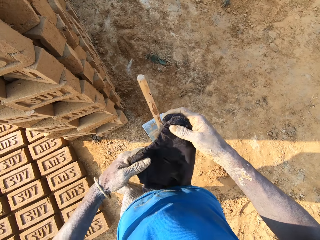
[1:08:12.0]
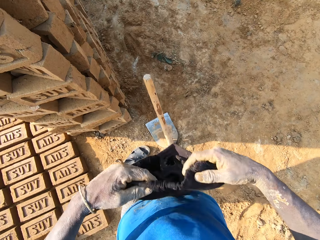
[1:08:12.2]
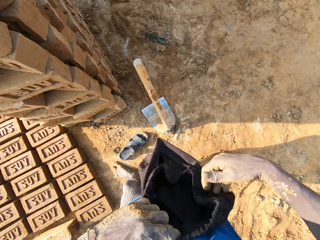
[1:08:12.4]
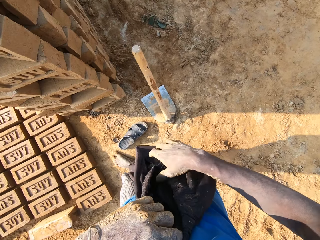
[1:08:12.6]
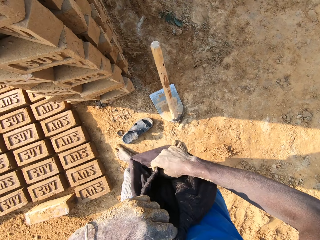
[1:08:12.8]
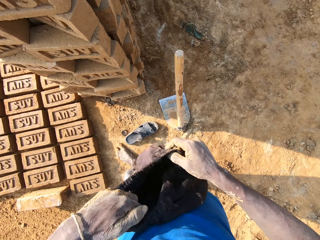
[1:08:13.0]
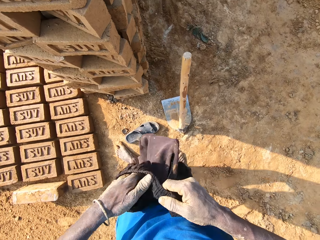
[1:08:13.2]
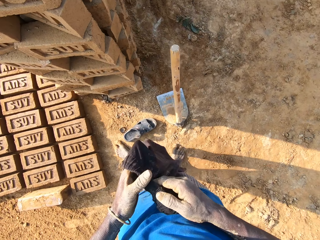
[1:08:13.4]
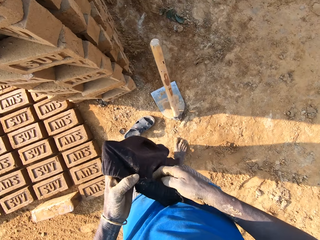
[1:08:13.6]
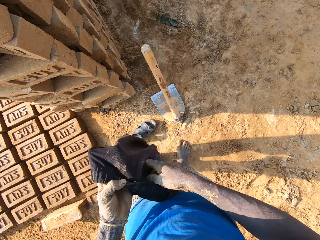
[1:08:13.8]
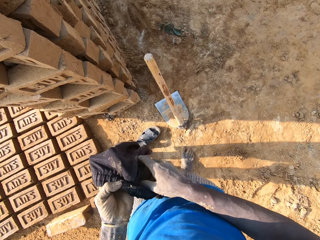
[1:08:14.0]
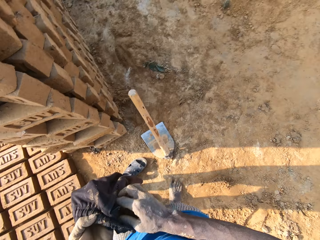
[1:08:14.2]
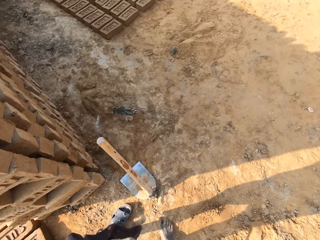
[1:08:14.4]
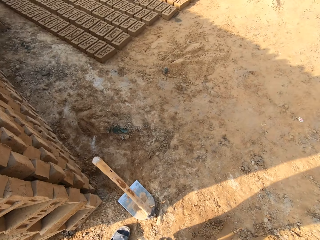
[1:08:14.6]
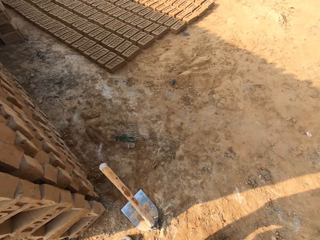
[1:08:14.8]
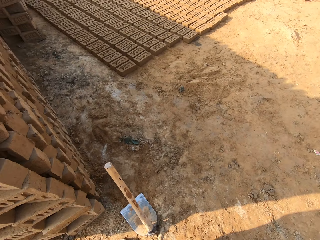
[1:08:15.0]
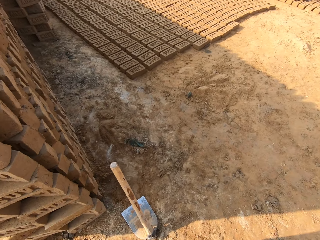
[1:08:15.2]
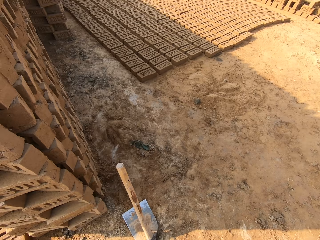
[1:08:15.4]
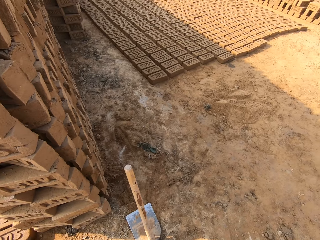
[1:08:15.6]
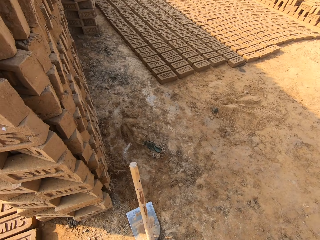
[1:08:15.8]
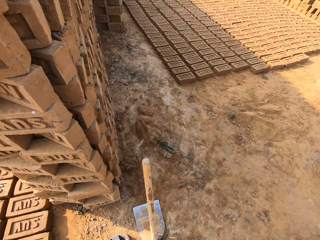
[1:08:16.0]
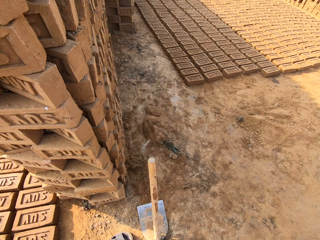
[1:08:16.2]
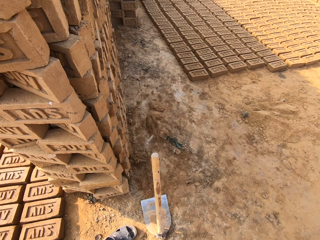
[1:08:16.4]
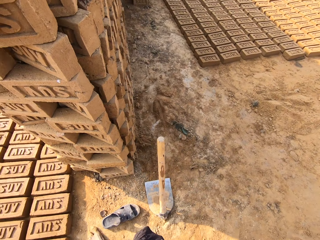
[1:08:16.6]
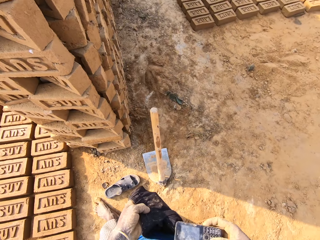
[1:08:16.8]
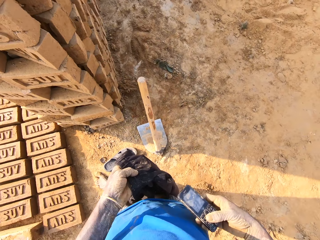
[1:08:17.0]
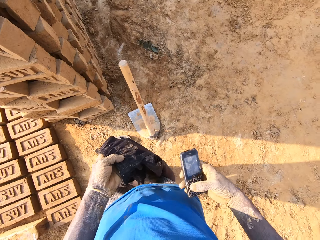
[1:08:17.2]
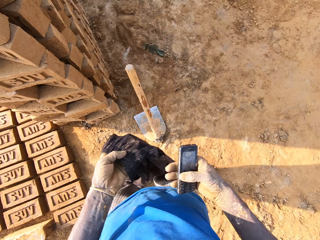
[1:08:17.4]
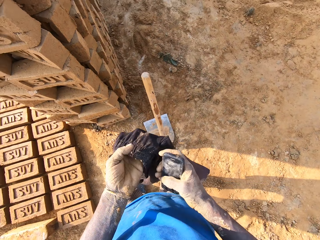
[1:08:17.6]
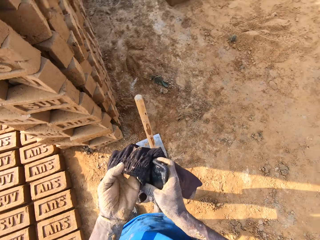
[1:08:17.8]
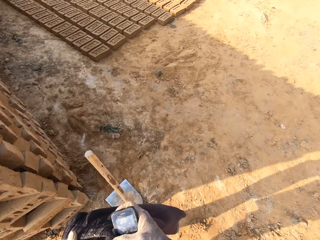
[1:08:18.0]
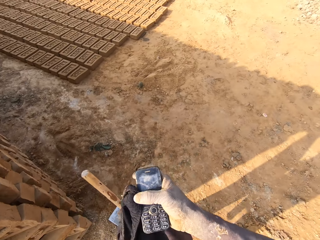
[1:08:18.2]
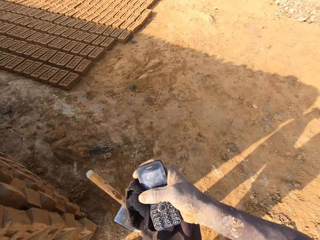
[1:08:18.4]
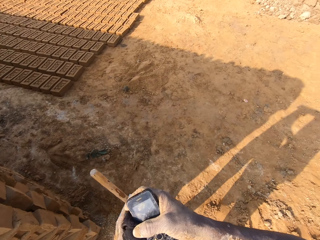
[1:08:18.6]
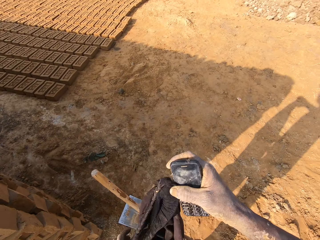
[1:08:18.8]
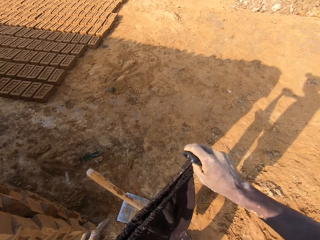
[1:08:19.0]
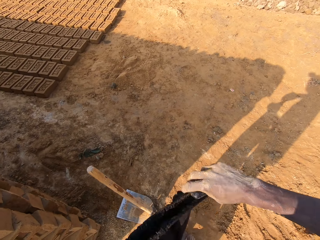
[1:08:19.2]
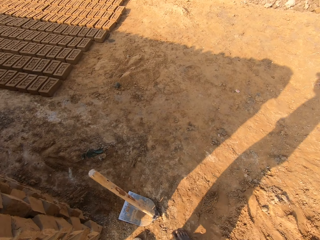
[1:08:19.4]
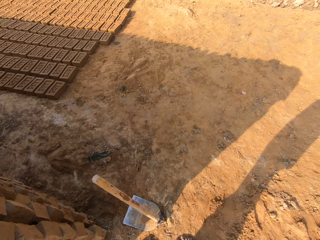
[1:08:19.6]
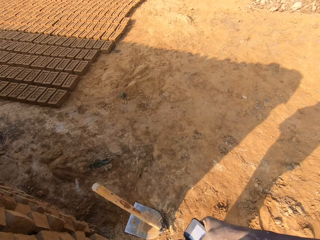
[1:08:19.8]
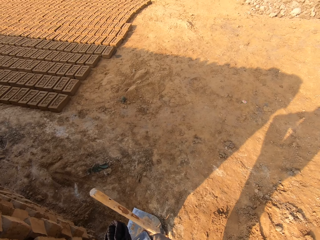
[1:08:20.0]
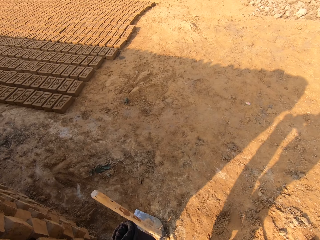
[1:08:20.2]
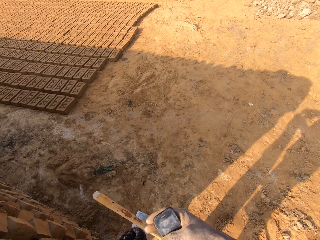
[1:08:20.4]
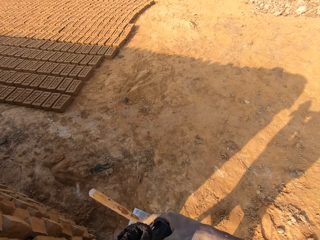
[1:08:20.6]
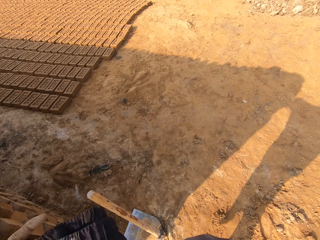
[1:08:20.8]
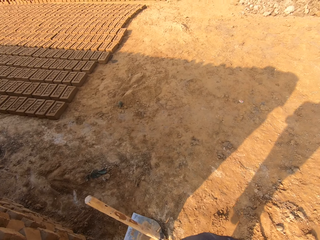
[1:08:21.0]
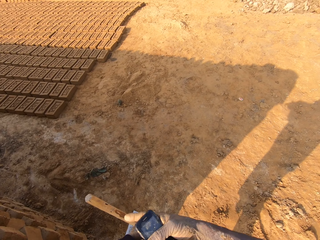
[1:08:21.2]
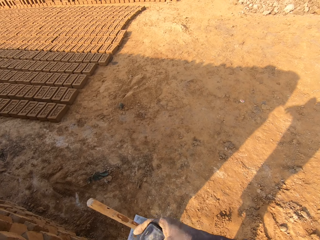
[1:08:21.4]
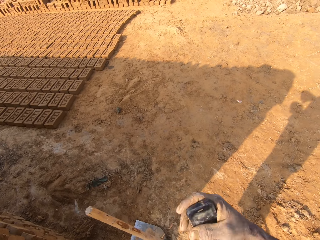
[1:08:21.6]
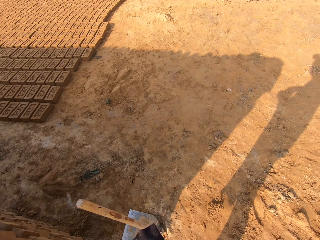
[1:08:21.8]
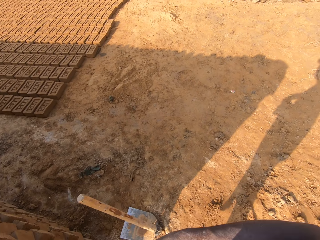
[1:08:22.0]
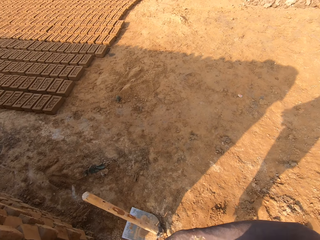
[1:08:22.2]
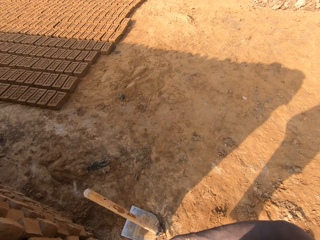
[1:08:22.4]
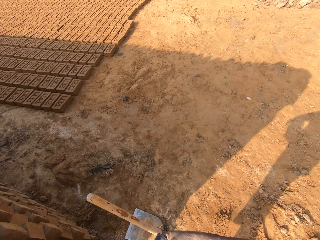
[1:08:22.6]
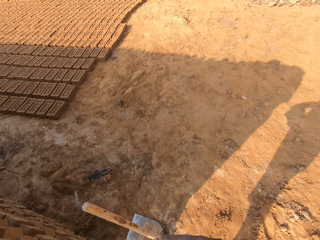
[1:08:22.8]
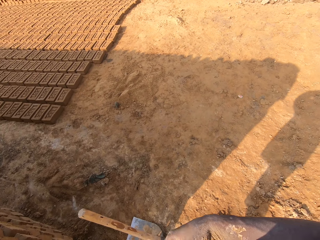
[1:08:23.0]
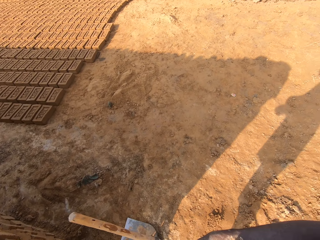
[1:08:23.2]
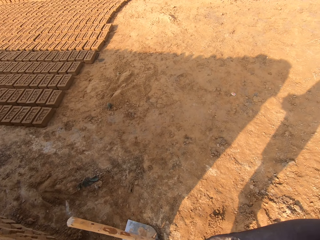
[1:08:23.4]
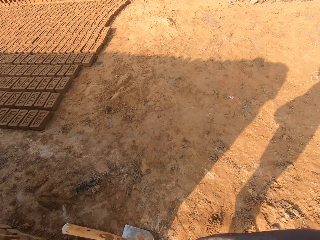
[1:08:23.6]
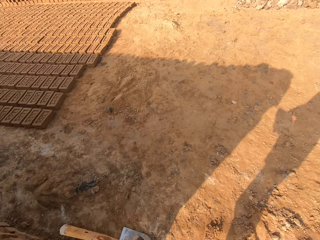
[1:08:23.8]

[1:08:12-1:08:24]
The camera wearer removes the phone from the trouser. They fold the trouser.

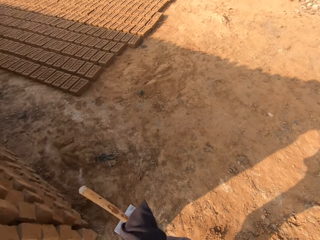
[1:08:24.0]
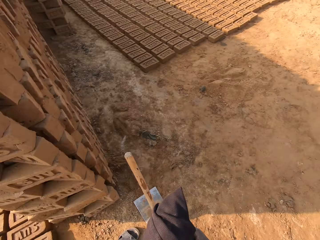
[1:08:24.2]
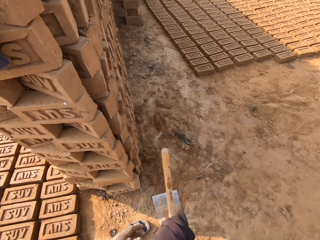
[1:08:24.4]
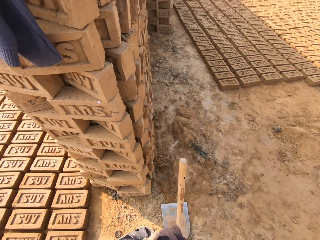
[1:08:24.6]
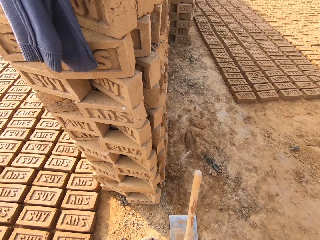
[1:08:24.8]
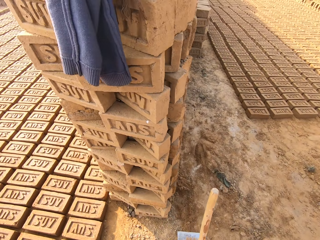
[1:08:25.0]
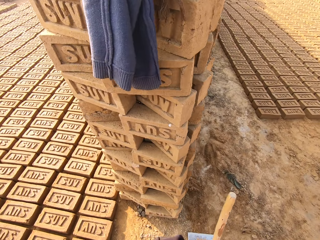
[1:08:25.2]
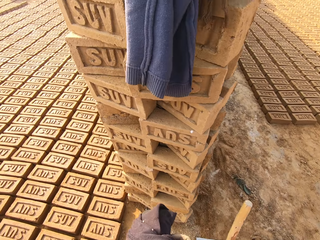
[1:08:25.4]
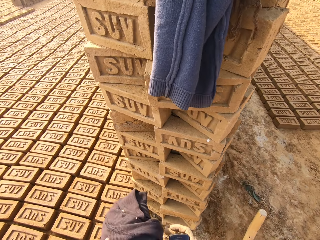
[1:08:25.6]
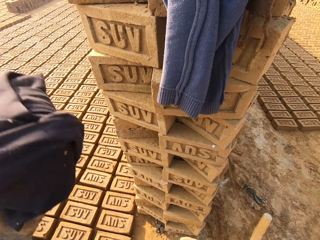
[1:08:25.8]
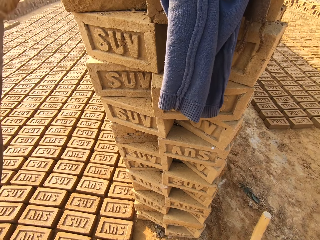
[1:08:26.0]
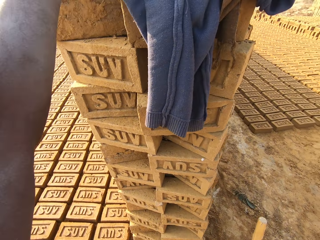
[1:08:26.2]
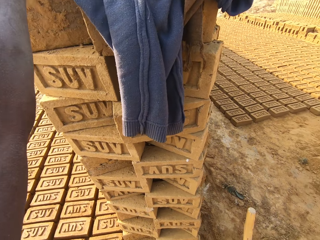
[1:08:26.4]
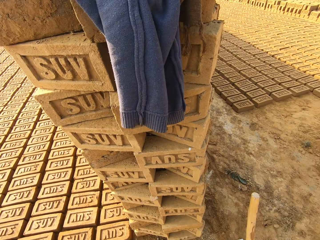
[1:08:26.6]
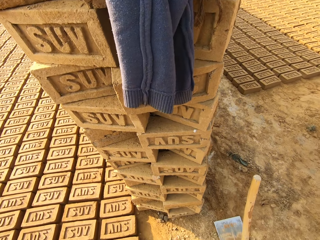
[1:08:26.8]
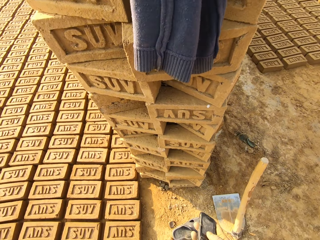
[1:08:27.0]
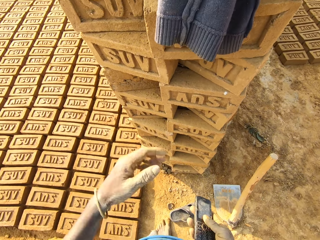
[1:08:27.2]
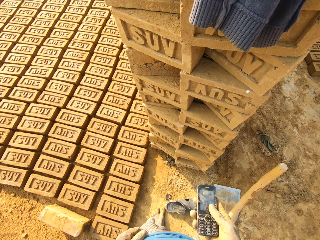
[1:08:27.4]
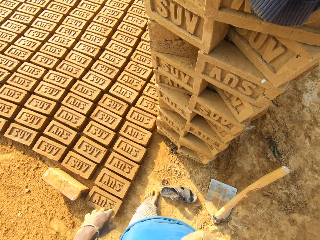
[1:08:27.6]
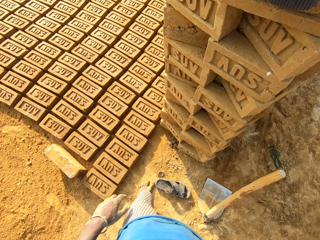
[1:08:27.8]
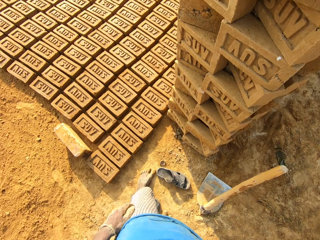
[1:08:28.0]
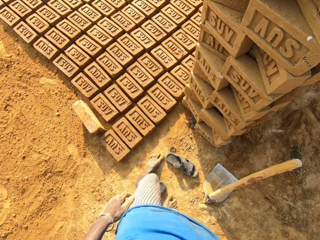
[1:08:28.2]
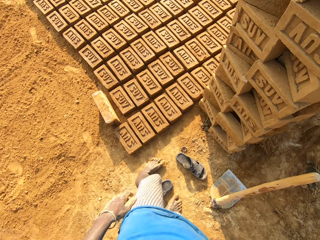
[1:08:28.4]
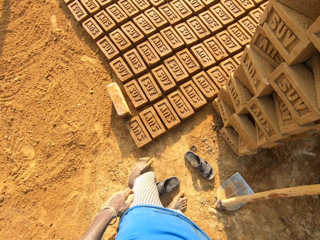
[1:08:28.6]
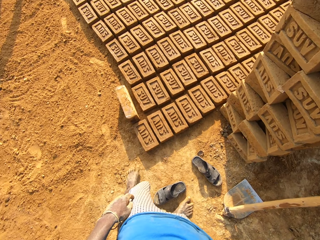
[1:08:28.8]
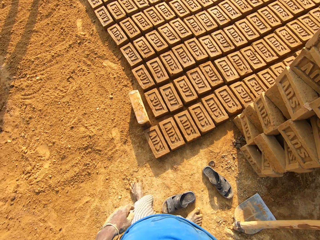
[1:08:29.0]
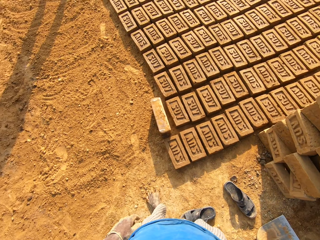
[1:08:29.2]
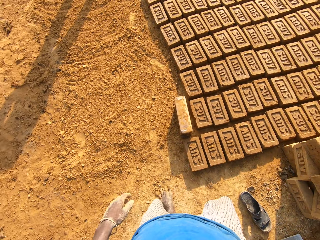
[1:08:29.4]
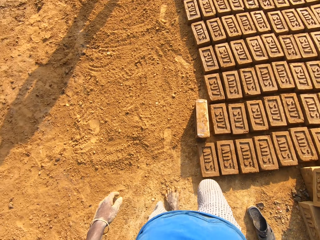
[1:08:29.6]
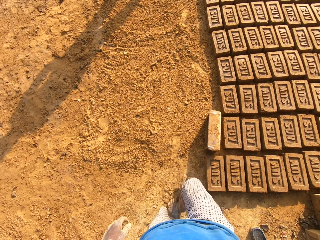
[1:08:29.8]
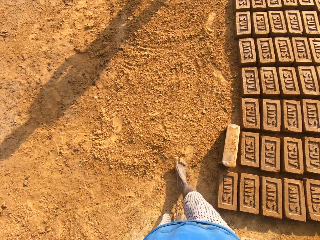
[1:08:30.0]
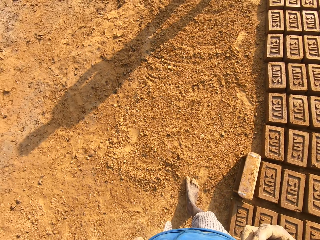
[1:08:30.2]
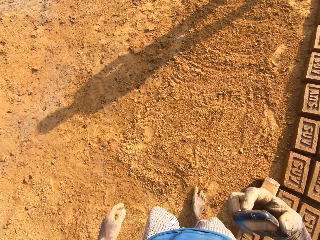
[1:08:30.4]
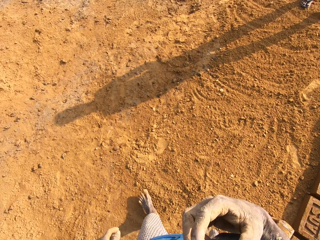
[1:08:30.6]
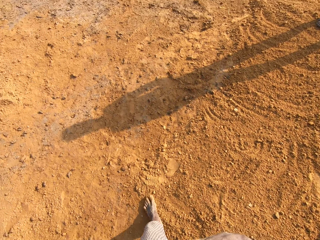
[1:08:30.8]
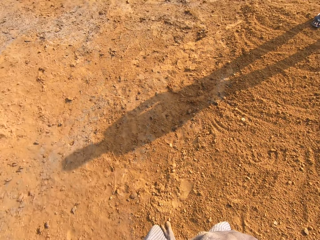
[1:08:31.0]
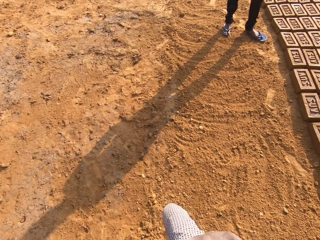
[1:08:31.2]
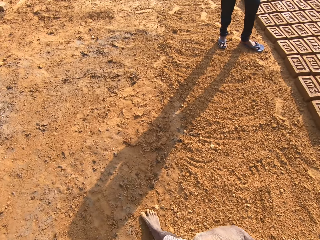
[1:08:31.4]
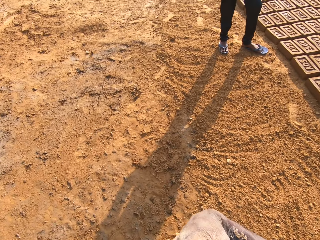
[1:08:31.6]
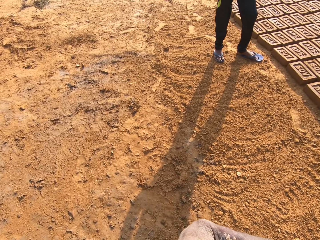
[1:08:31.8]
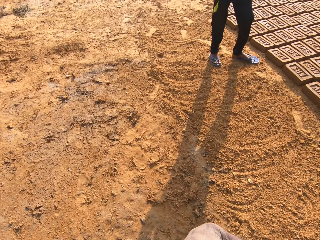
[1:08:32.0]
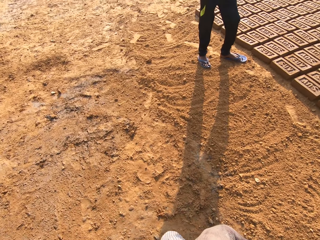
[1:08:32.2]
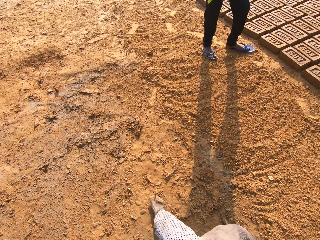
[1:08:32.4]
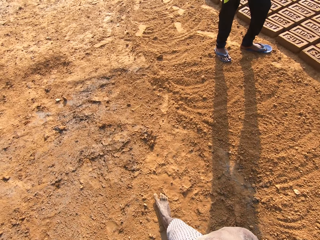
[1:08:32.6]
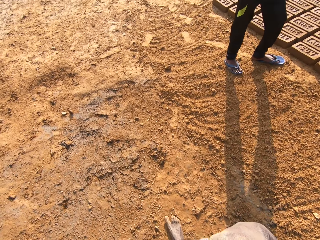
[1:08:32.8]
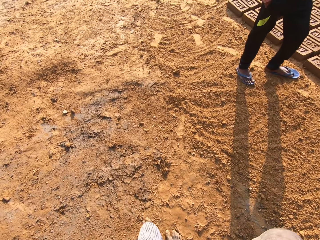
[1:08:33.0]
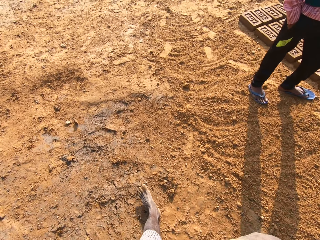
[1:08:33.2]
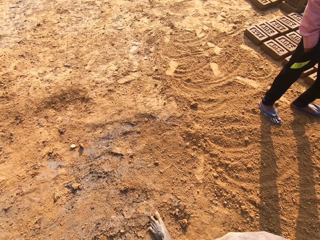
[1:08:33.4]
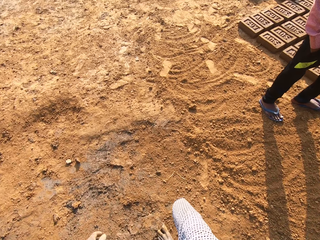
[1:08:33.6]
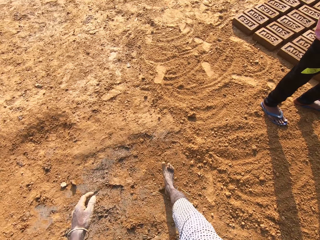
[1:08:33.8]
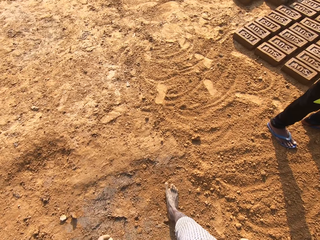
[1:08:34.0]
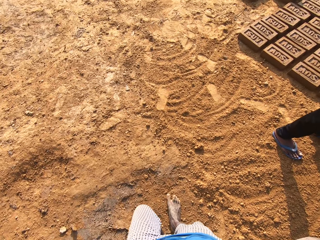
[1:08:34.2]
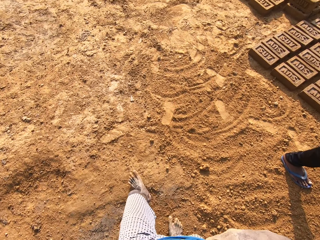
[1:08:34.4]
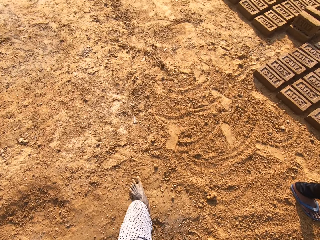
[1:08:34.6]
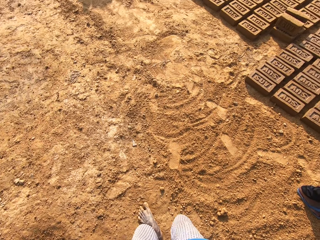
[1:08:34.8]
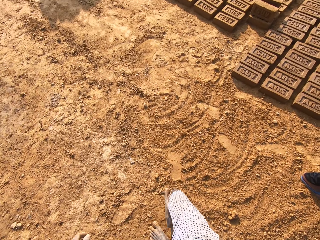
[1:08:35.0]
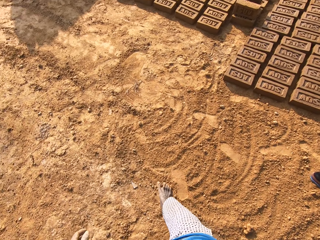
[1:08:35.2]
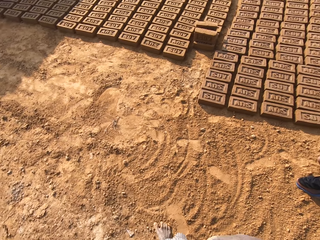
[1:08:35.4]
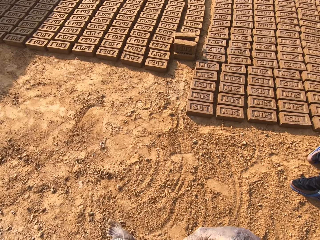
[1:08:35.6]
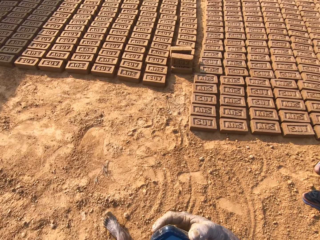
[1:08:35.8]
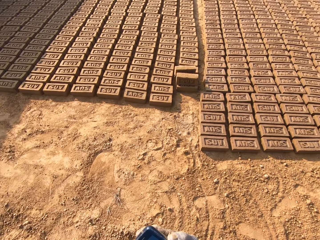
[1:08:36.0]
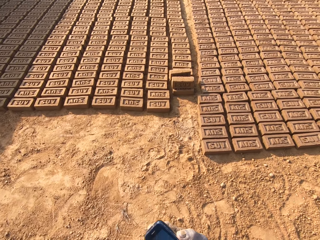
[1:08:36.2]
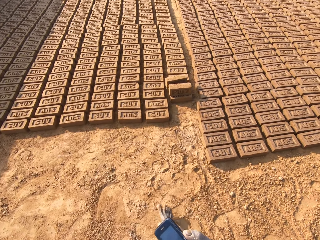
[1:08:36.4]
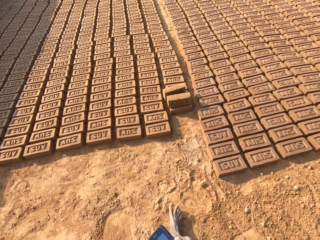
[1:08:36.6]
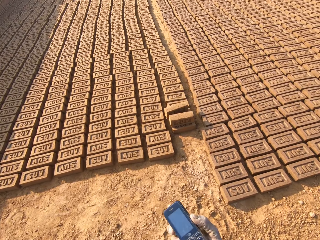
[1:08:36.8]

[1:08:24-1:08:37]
The camera wearer places the trouser on the molded bricks laid on each other on the ground. He wipes the phone on his cloth. He walks to another side of the brick yard.
